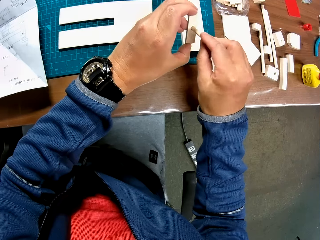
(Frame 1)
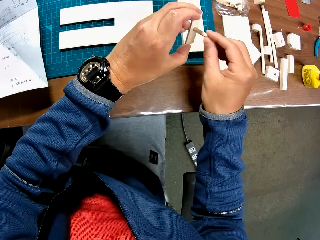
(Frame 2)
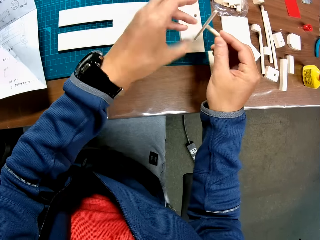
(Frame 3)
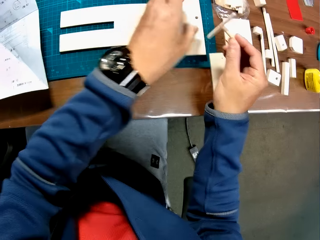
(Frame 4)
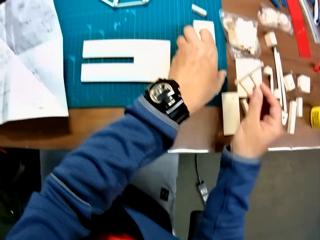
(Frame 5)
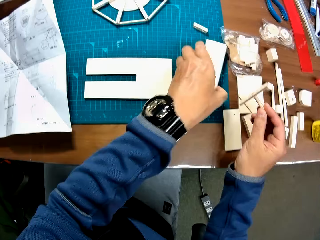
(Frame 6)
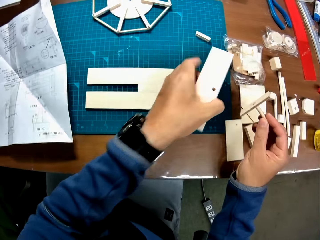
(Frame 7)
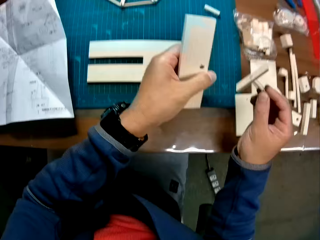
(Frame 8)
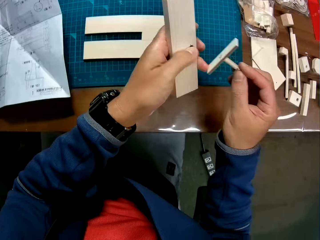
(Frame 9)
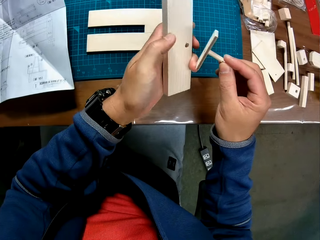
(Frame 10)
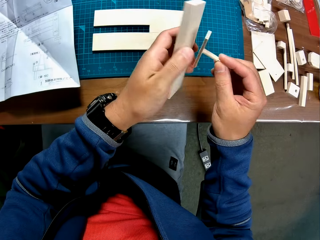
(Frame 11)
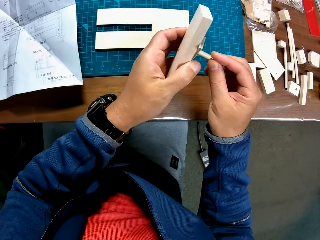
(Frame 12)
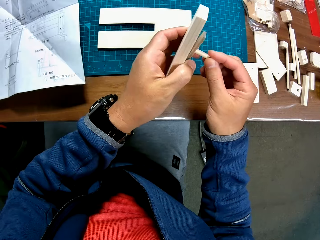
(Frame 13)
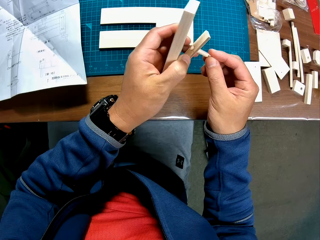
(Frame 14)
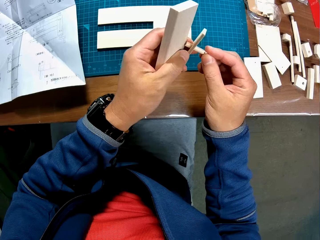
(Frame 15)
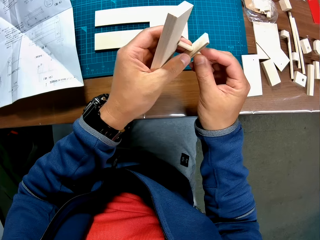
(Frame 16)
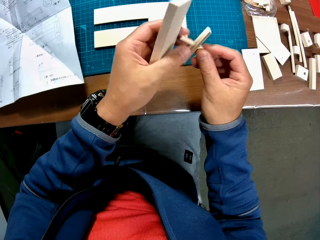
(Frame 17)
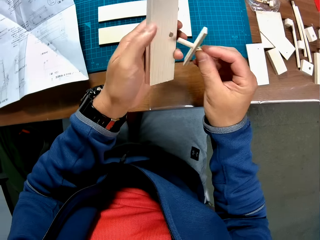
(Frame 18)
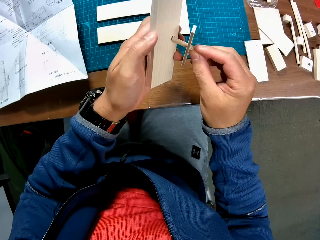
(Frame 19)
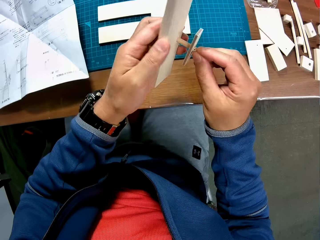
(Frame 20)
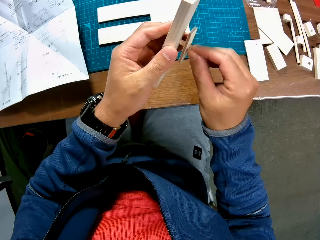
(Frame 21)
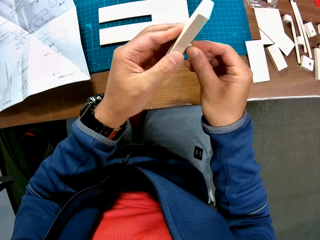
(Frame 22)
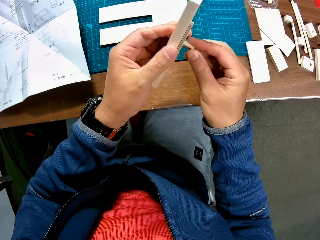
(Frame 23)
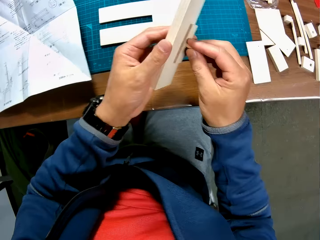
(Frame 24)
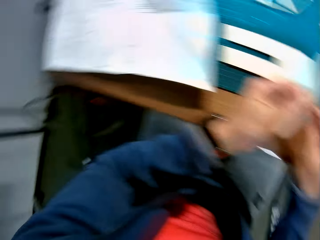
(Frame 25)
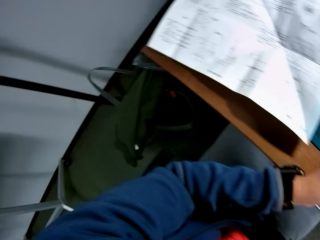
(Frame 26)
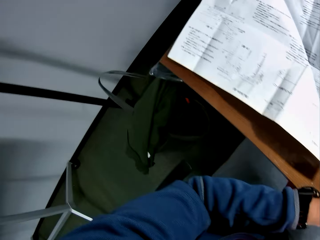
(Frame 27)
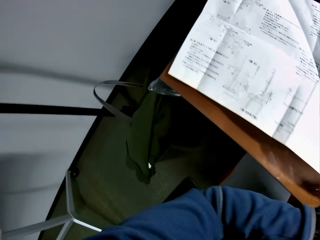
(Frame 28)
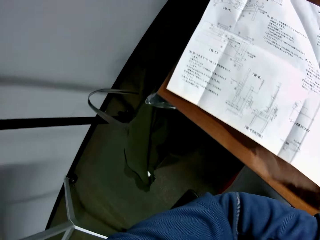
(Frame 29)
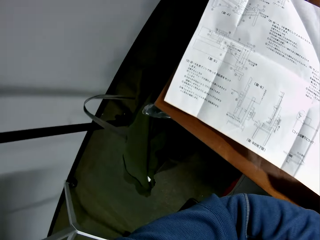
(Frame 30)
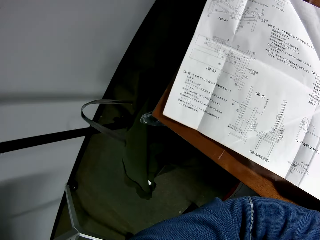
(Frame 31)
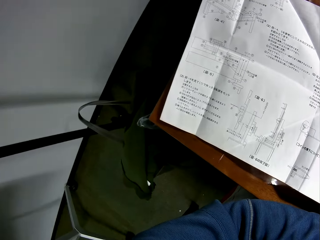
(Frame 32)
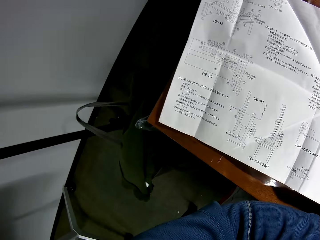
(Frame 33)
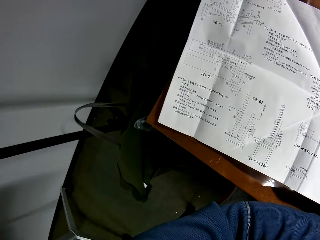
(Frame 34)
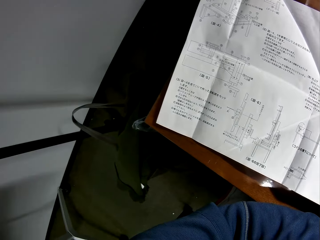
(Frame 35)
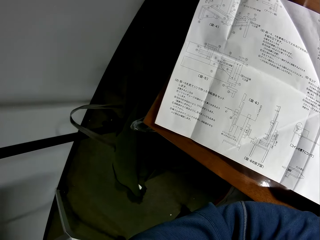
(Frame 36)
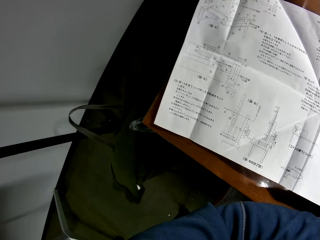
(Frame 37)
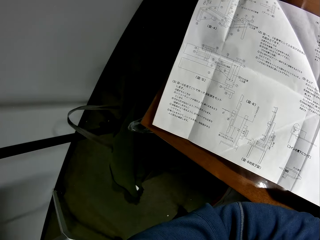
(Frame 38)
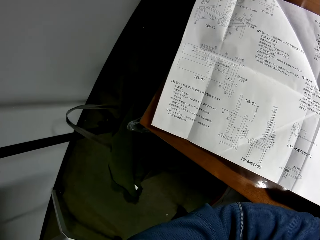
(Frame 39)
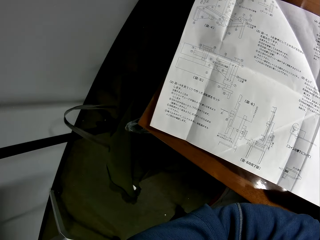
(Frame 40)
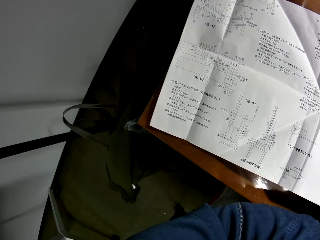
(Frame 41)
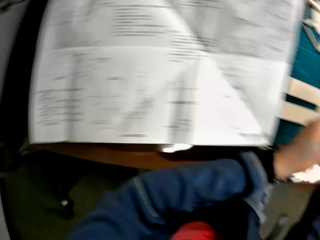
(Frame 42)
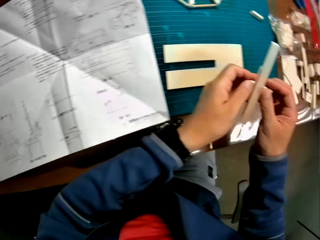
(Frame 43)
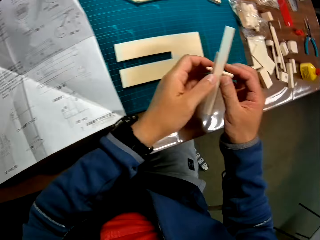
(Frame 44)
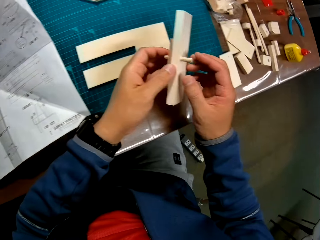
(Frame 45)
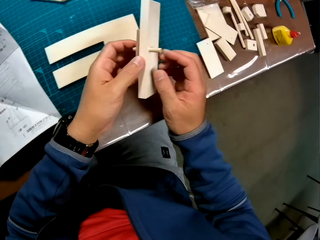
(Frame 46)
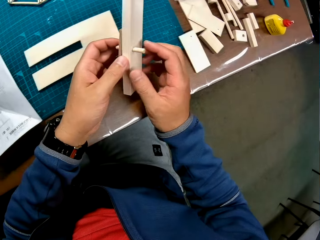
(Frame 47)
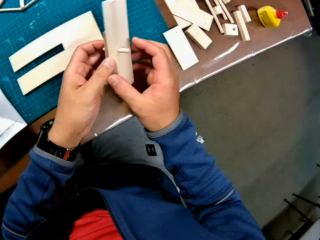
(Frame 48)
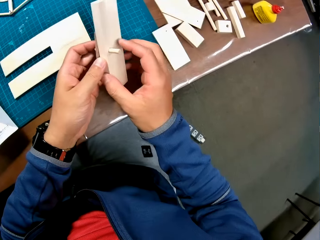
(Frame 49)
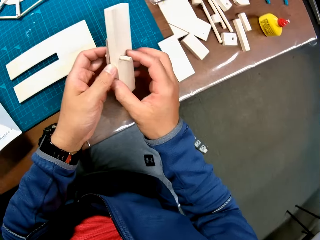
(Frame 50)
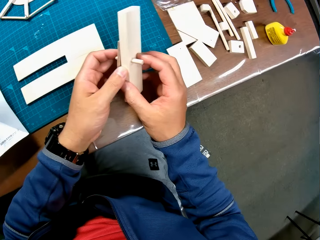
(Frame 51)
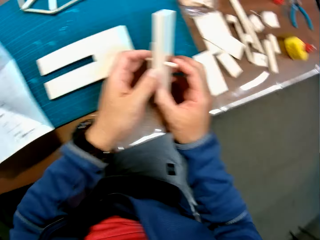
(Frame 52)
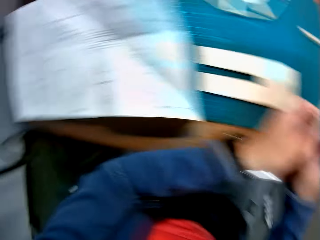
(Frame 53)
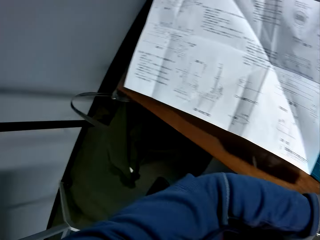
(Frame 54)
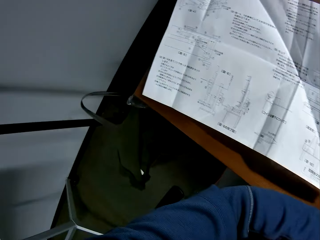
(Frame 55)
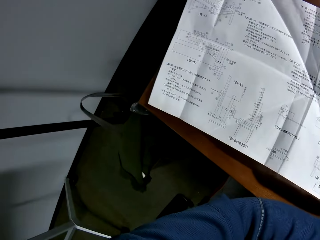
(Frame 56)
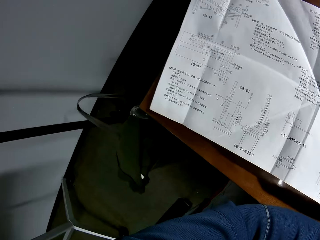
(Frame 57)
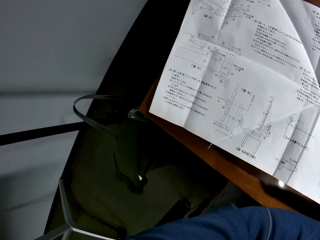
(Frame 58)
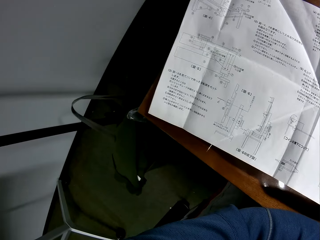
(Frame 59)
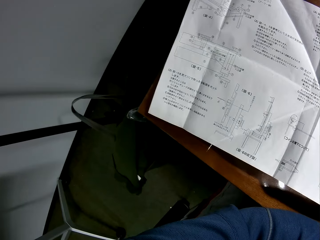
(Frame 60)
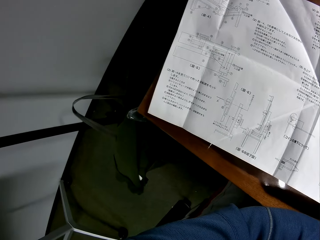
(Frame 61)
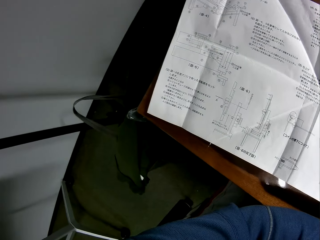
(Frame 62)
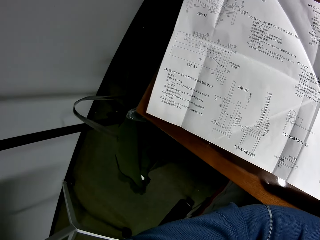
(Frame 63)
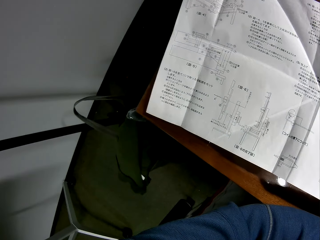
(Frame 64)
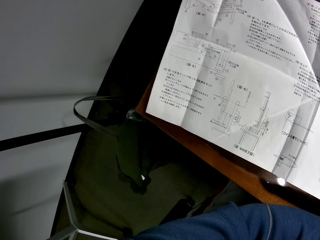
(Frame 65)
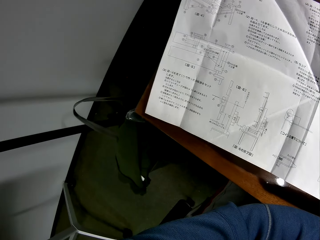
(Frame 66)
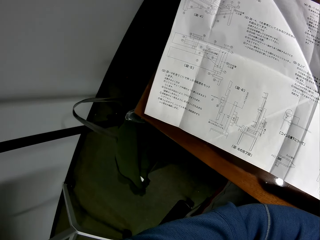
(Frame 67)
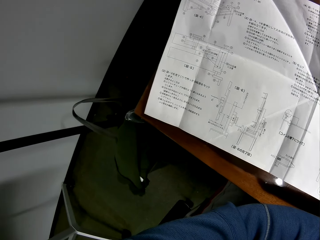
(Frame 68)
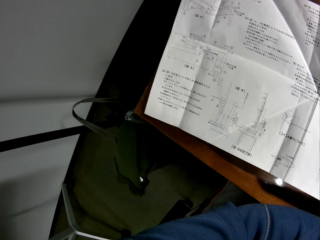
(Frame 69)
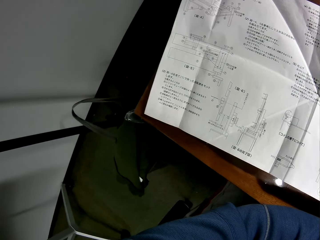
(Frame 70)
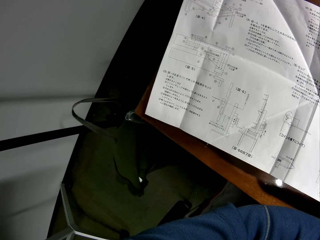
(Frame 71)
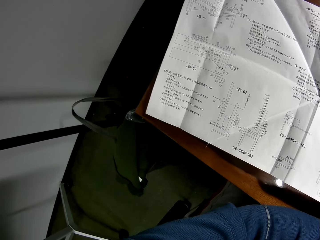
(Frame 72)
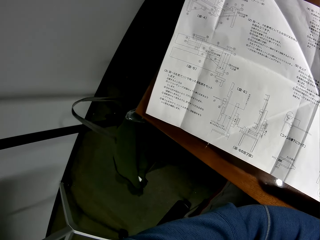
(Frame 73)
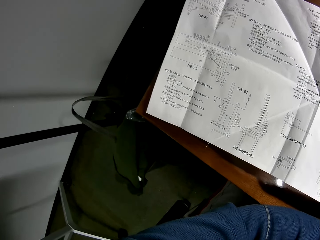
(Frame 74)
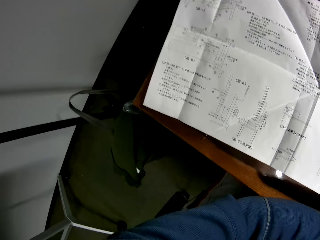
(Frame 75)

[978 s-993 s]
The camera wearer attaches both model pieces to each other. He constructs the wood craft. He picks up another model piece from the green sheet. He attaches the model pieces together. He looks towards the instruction manual on the table. He examines the model pieces with his hands. He constructs the wood craft. He looks towards the instruction manual on the table.

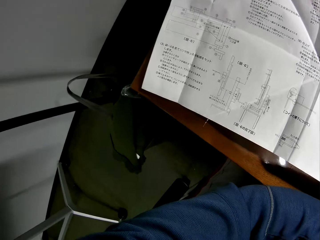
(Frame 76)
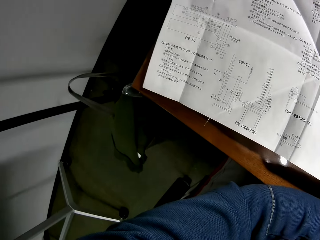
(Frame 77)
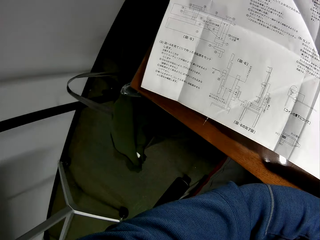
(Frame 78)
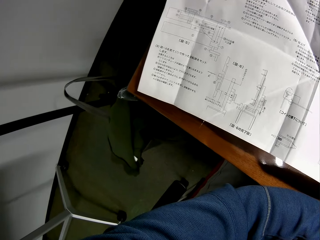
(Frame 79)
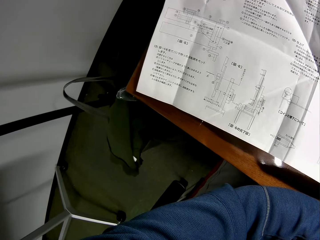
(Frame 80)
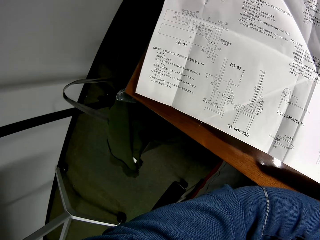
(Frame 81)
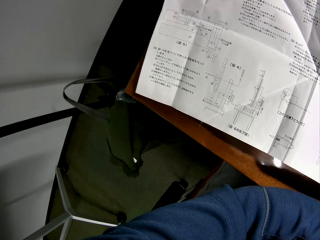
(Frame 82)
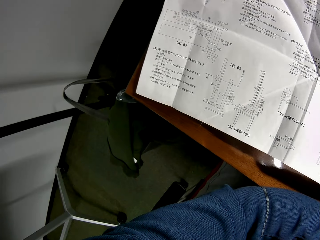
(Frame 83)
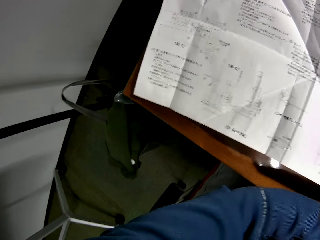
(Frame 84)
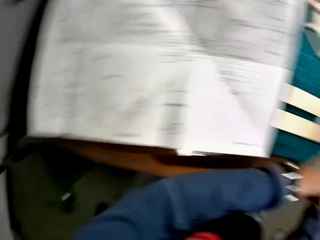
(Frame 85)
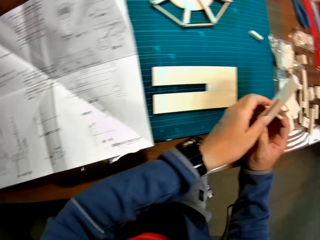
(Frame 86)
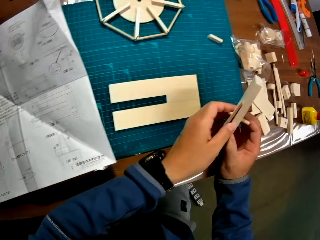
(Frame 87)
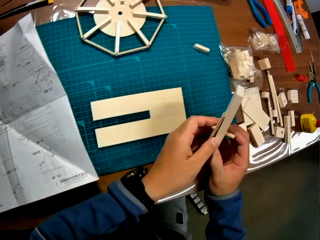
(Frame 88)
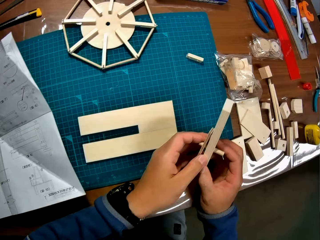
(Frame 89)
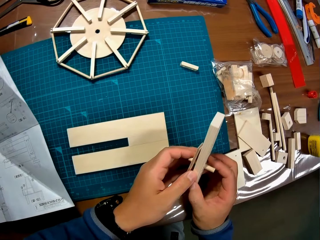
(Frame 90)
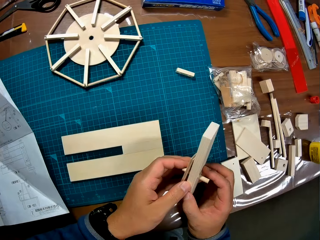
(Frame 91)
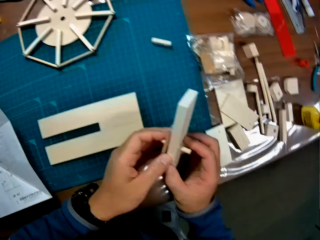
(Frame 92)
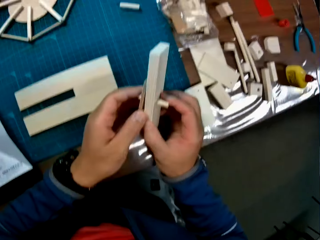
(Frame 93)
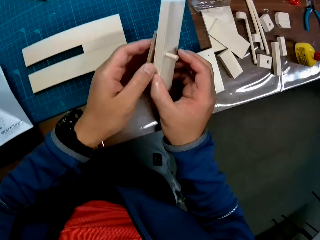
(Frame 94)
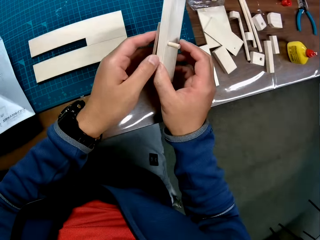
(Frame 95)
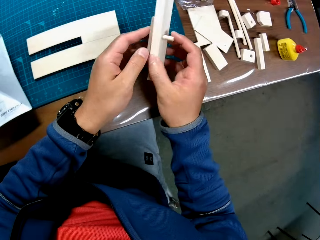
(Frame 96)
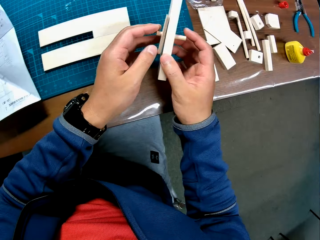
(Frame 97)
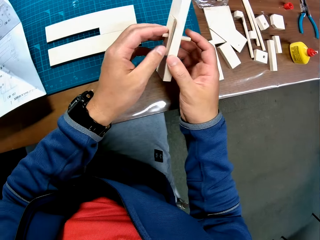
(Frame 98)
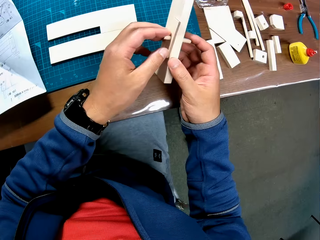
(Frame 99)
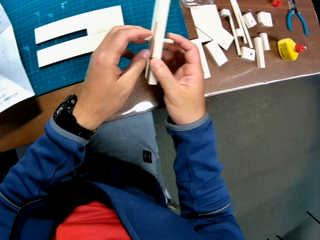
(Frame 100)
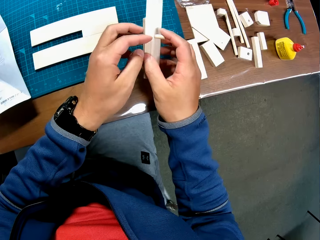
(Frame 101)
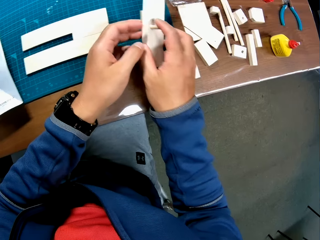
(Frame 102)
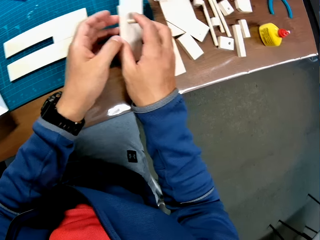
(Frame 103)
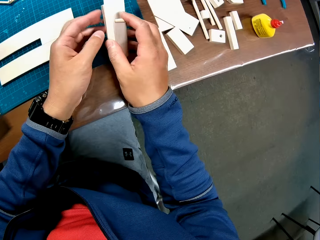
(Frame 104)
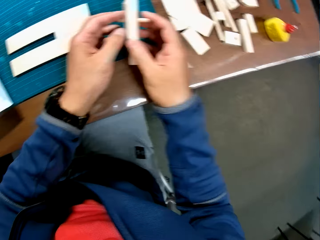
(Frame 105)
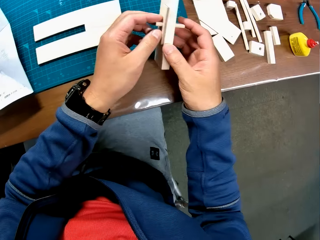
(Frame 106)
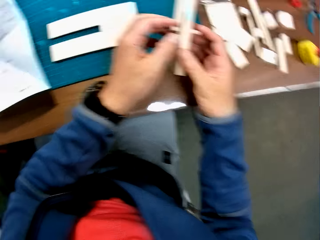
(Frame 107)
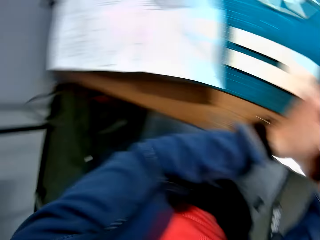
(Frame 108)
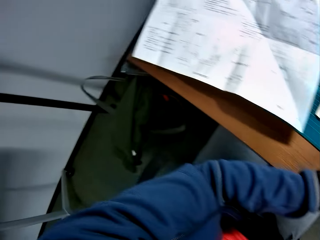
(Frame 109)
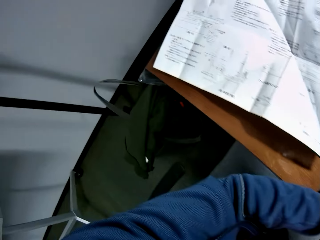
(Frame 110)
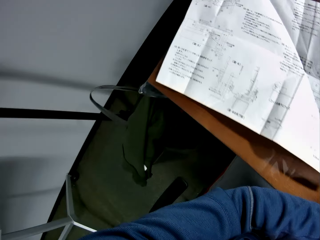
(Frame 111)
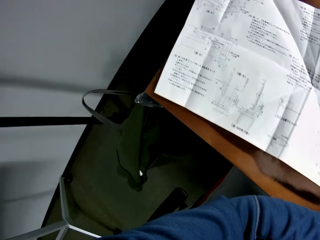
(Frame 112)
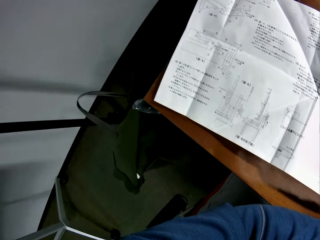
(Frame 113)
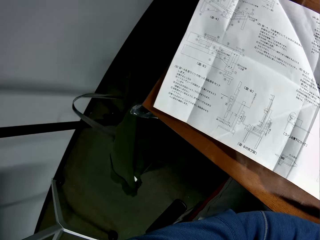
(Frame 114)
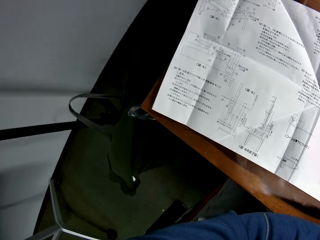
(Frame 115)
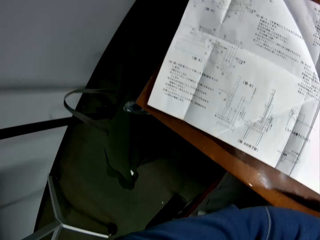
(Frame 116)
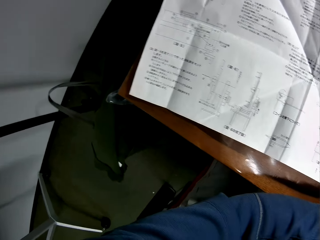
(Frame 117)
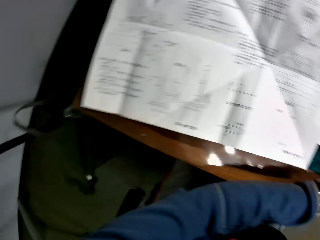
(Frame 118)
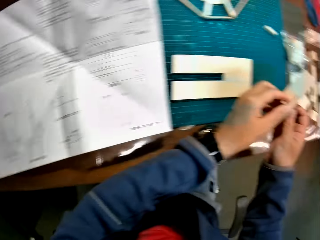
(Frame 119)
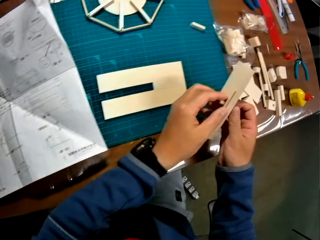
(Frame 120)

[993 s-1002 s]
The camera wearer examines the model pieces with both hands. They construct the wood craft. They look towards the instruction manual on the table.
